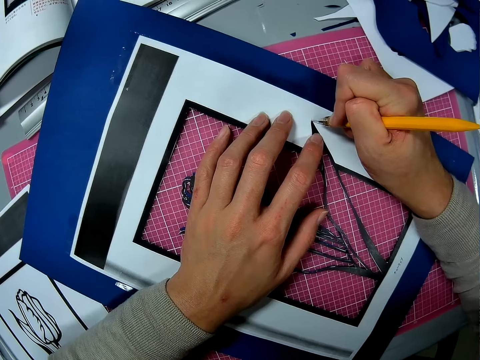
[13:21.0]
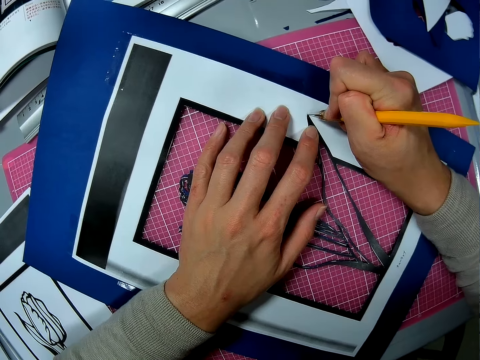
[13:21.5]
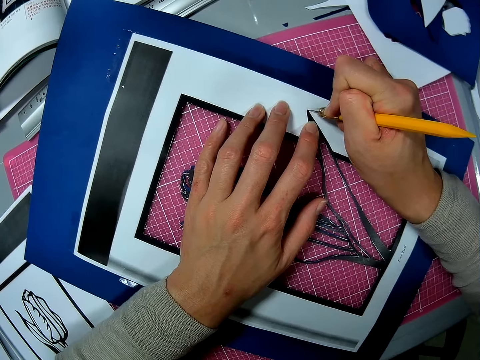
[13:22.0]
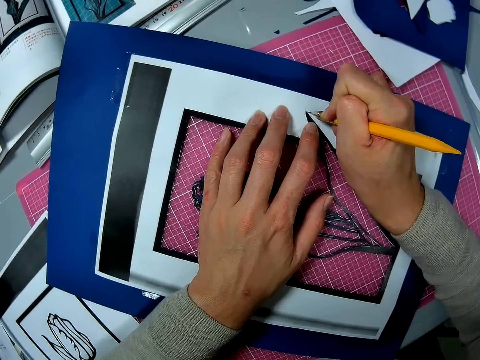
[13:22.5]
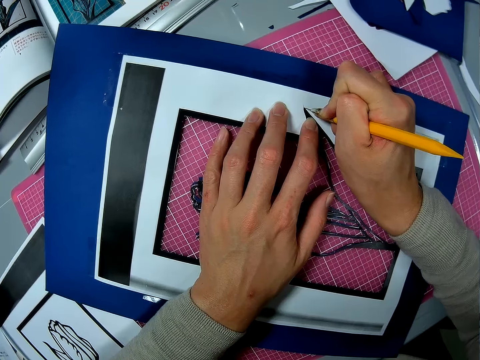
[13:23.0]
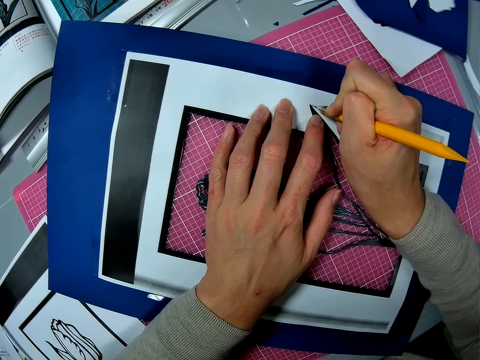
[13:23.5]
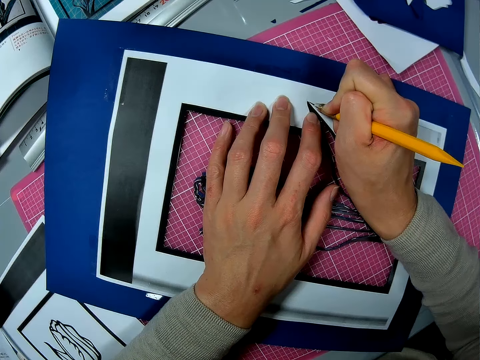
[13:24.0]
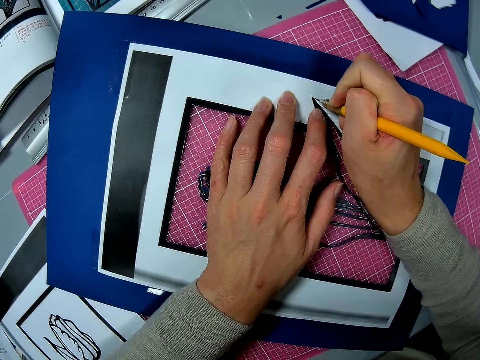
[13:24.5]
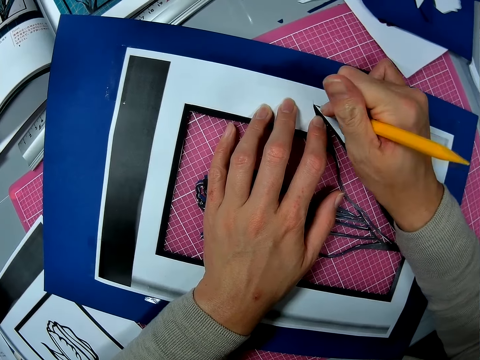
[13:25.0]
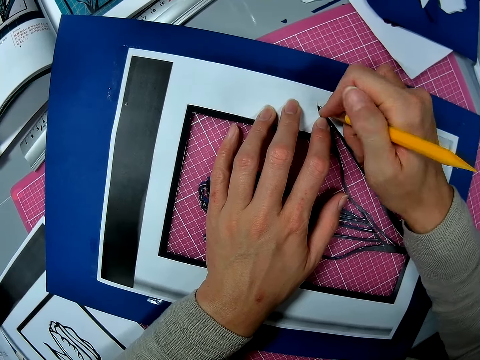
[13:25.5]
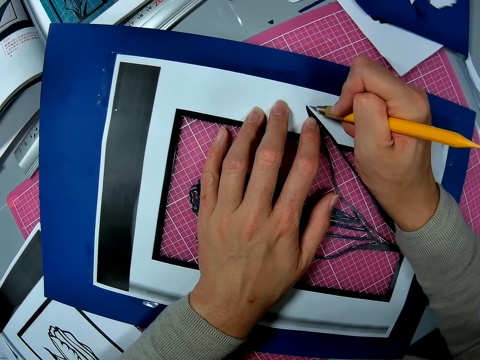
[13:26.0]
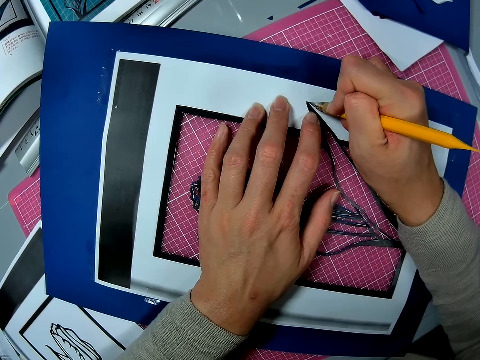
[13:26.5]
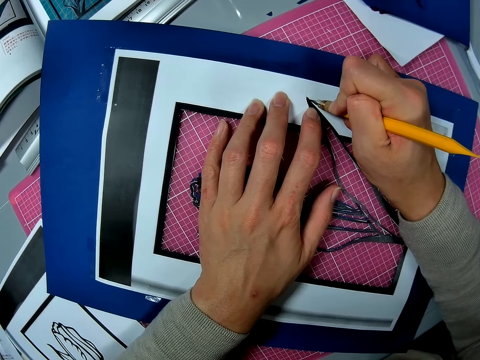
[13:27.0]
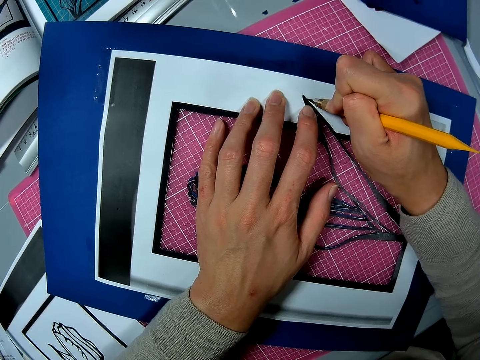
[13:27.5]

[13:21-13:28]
The camera wearer cuts the paper with a craft knife.

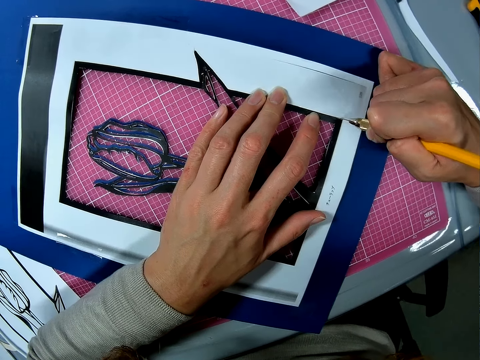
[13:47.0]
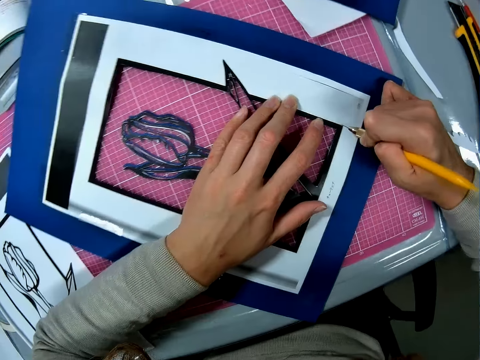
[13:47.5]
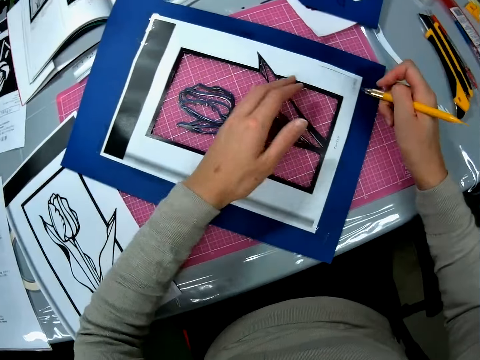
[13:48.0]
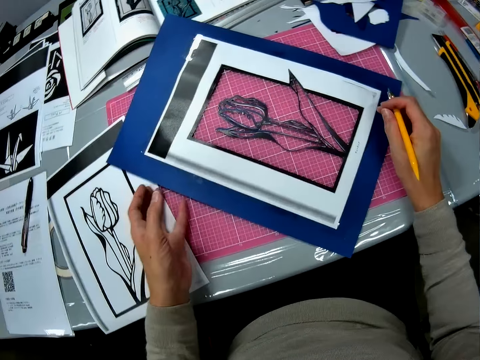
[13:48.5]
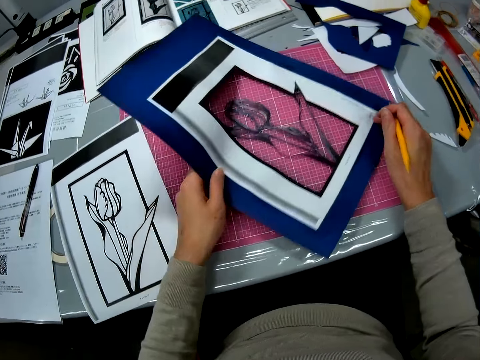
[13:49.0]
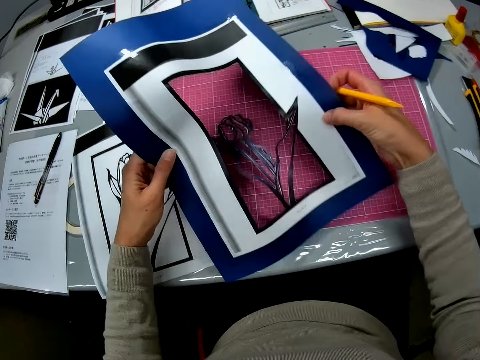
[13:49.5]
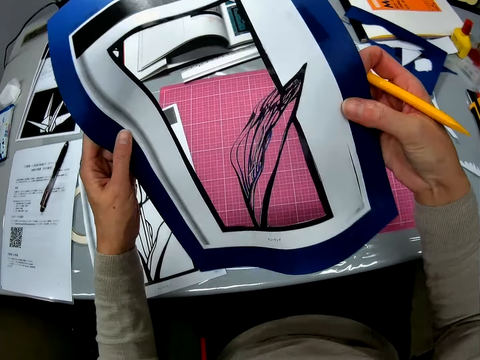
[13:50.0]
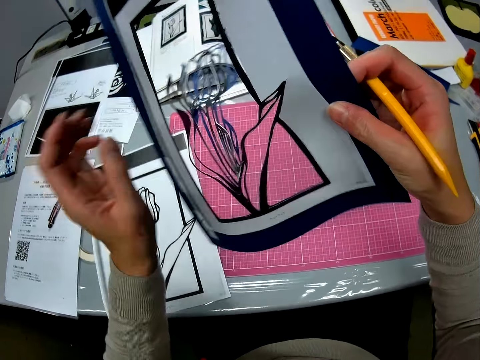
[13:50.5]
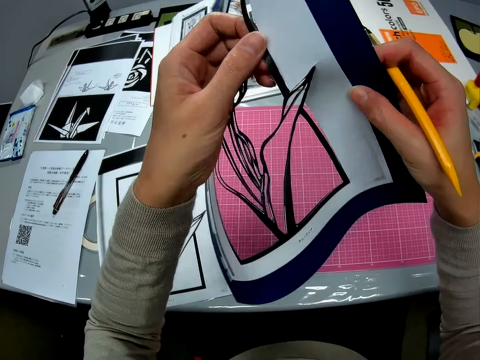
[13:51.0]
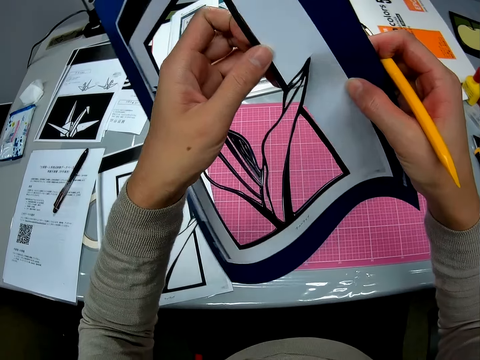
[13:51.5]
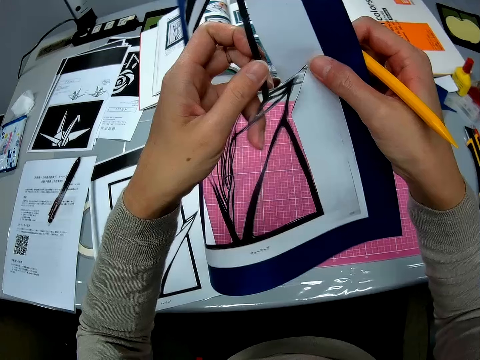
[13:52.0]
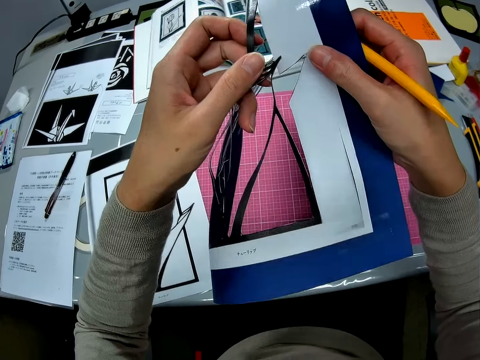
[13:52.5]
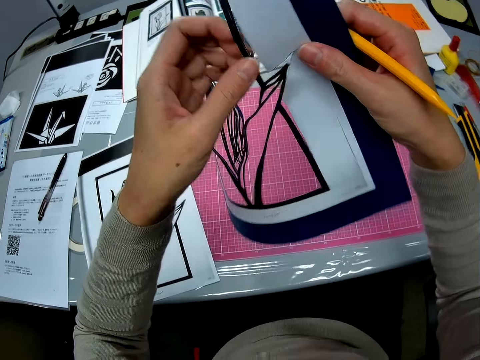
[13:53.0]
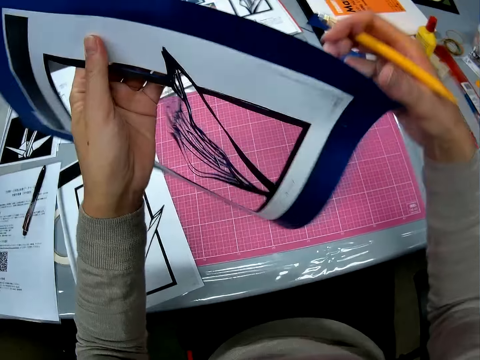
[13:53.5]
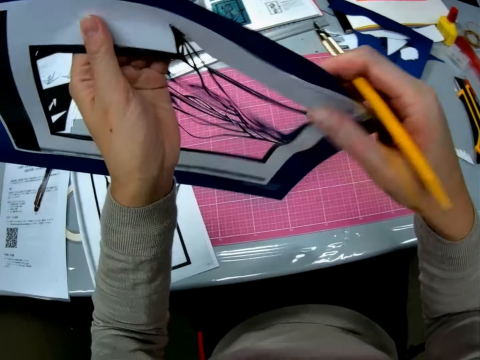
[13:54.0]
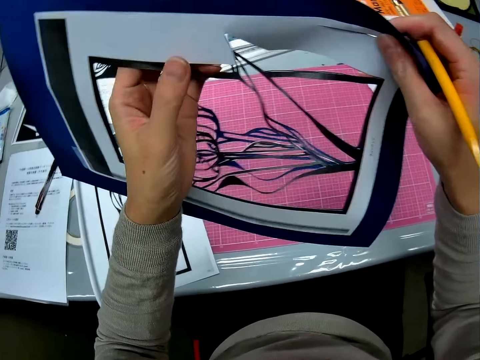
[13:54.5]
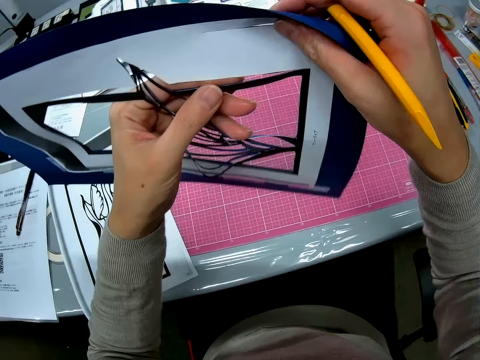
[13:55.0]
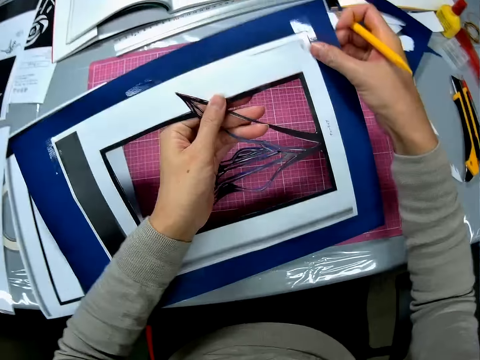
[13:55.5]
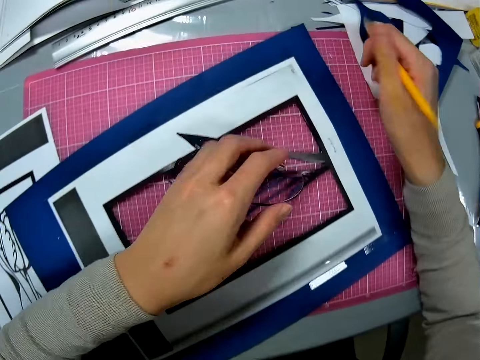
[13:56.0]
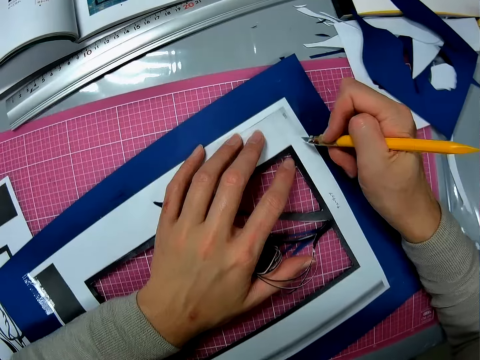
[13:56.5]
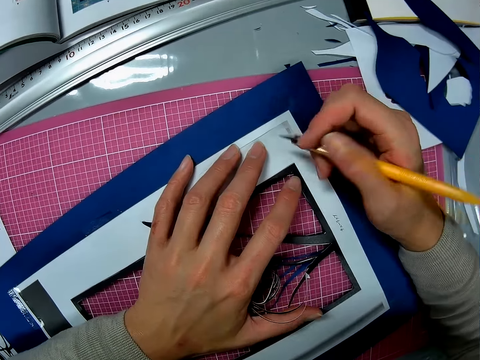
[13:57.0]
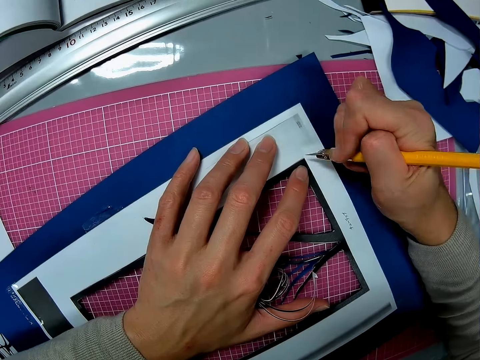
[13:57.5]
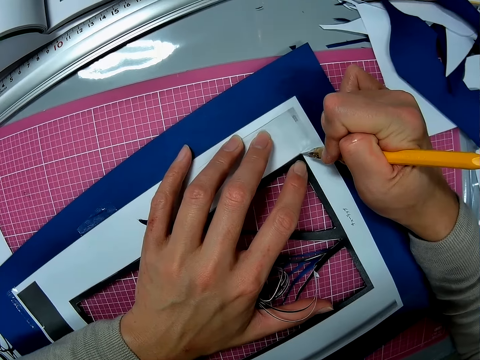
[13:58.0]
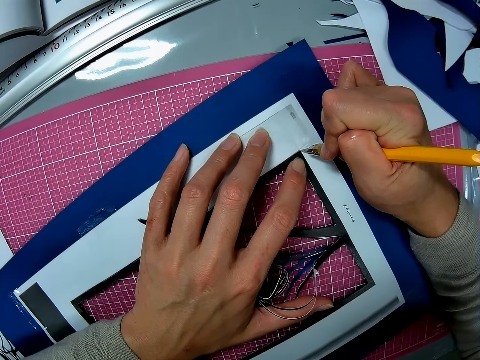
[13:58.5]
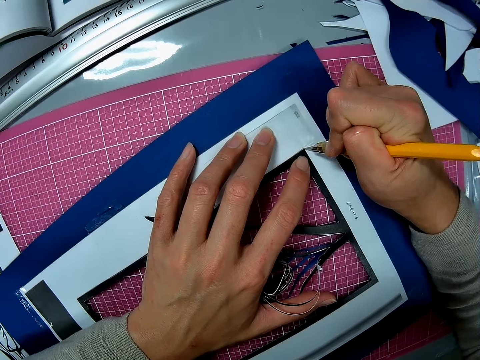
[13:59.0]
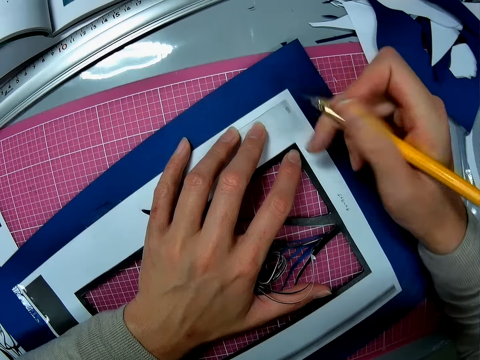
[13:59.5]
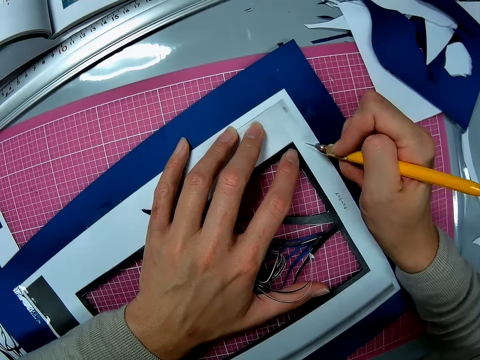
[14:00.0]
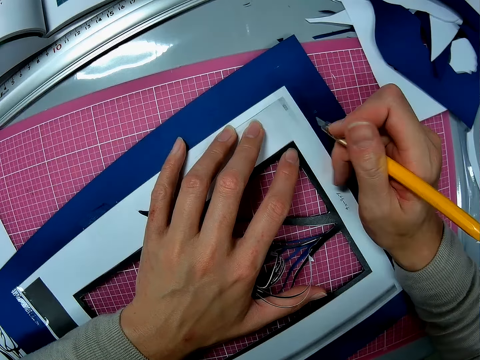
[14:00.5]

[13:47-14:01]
The camera wearer picks up a drawing paper from a cutting mat. They adjust the drawing paper. They cut the drawing paper with a hand. They flip the drawing paper on a hand. They put down the drawing paper on the cutting mat. They cut the drawing paper with a craft knife.

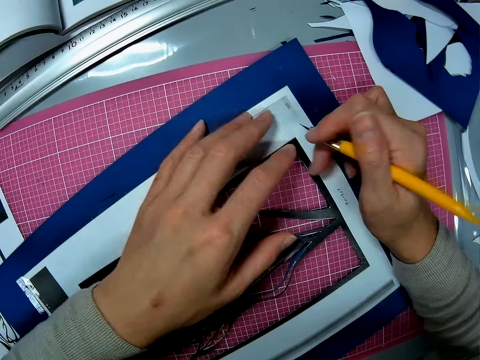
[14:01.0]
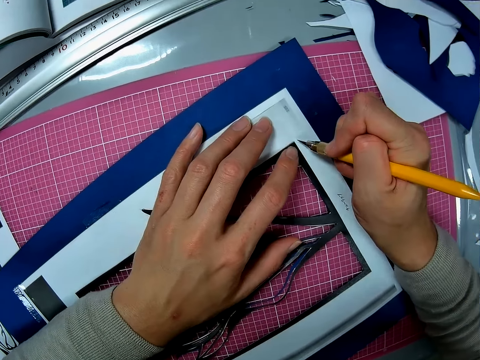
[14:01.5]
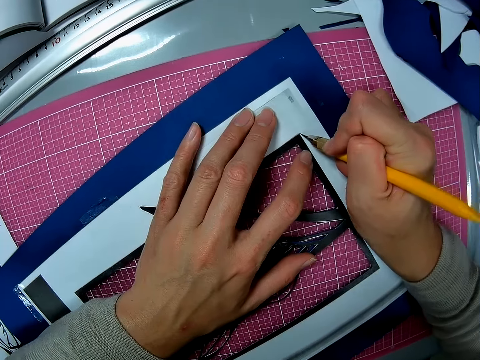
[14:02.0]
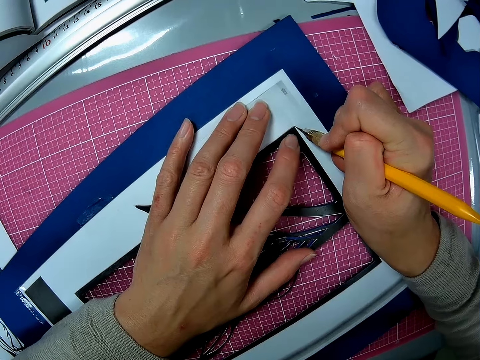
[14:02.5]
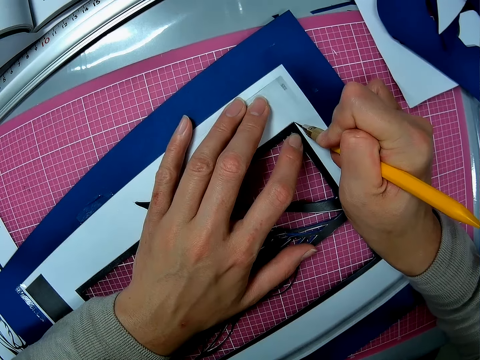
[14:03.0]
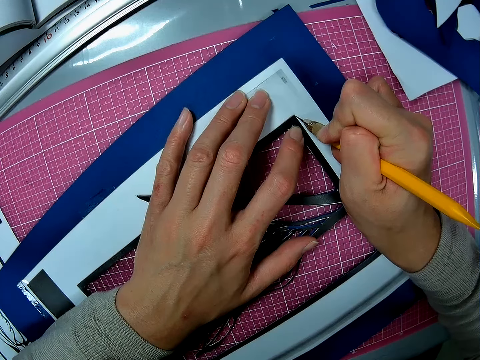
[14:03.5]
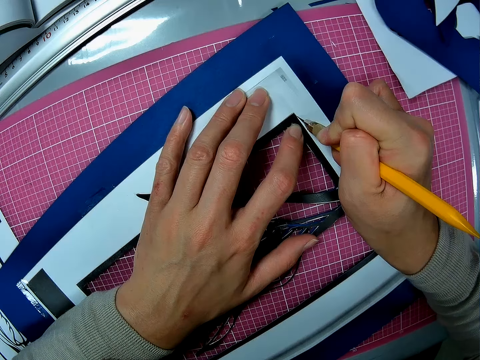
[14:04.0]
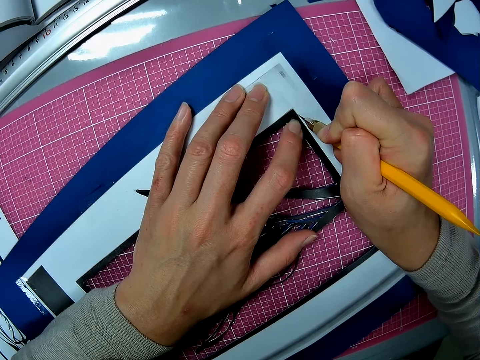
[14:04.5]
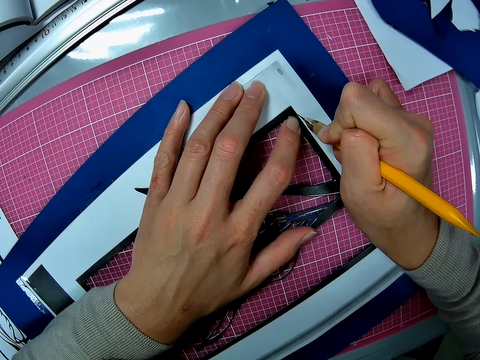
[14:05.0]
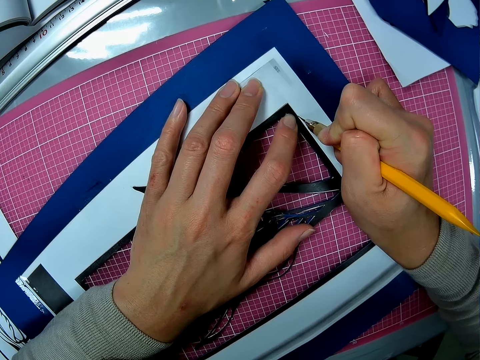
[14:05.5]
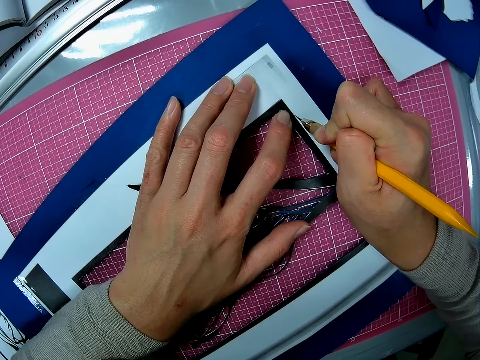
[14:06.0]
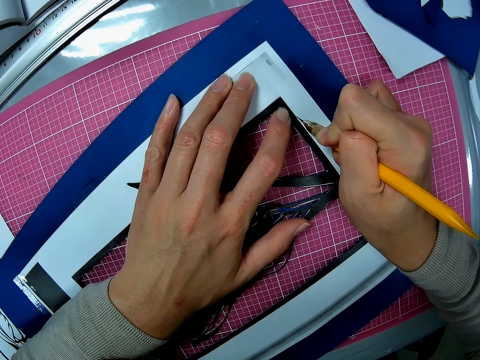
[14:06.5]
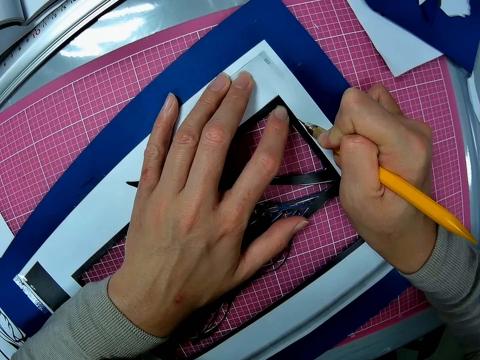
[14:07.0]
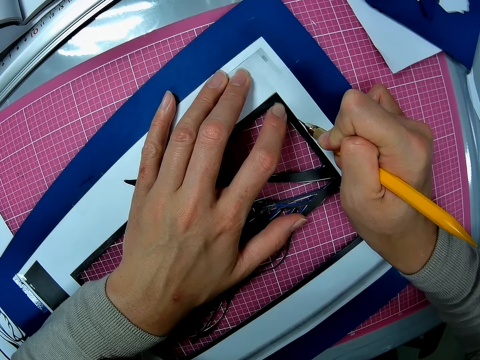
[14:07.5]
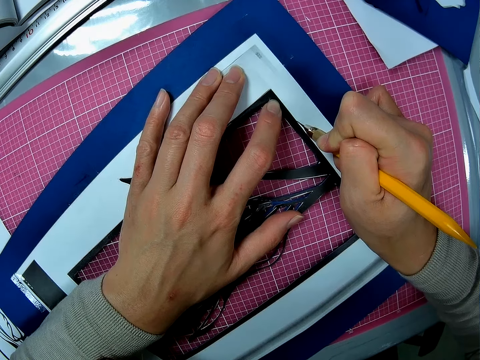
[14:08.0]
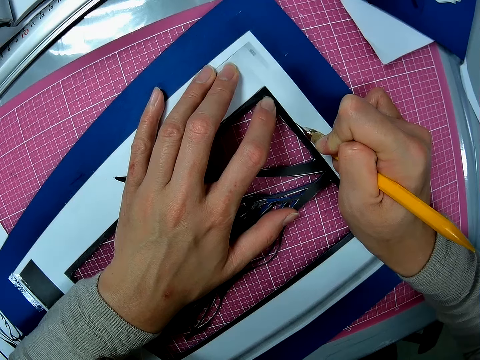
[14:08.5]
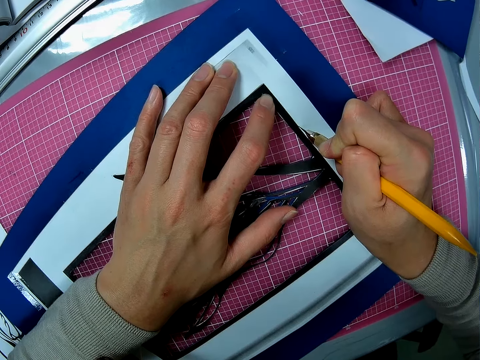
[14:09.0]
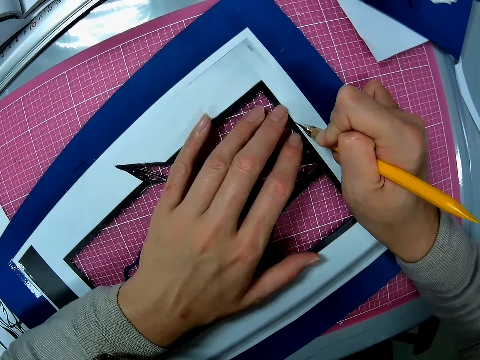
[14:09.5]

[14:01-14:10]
The camera wearer moves a hand on a drawing paper. They cut the drawing paper with a craft knife.
